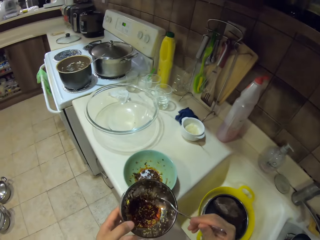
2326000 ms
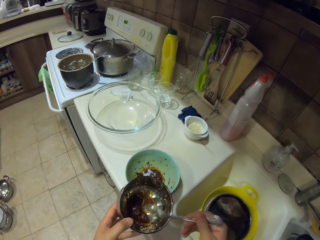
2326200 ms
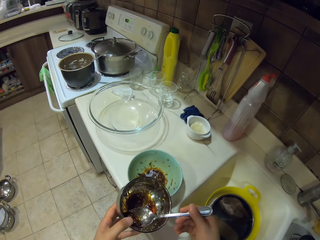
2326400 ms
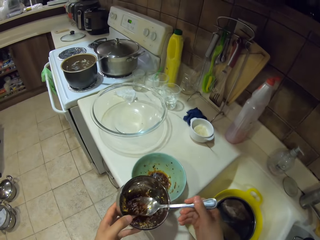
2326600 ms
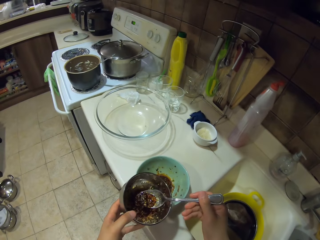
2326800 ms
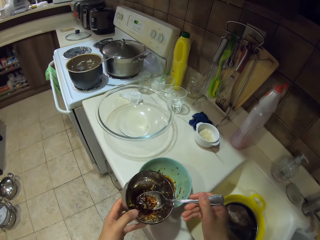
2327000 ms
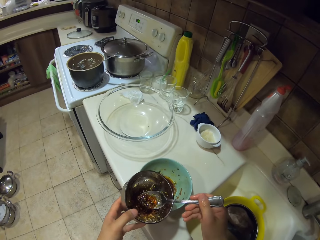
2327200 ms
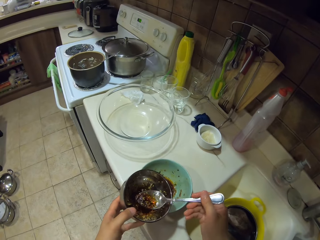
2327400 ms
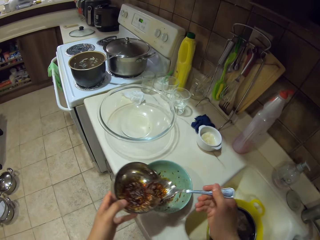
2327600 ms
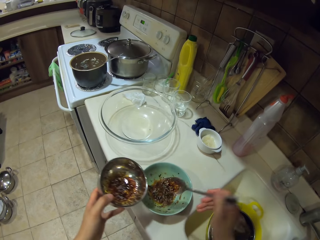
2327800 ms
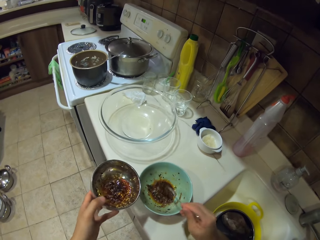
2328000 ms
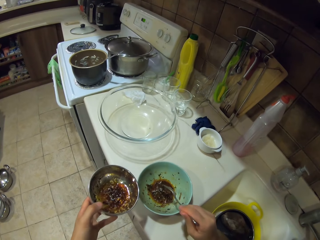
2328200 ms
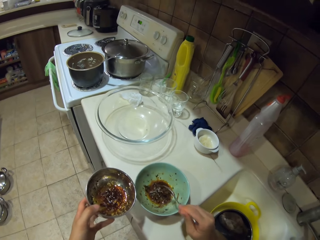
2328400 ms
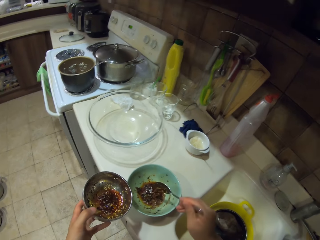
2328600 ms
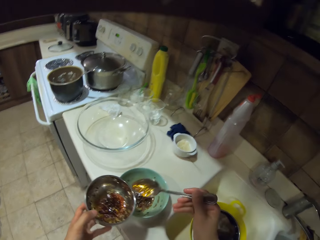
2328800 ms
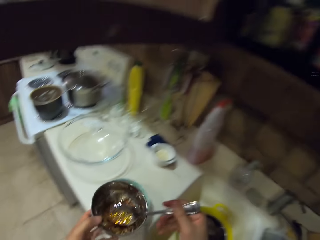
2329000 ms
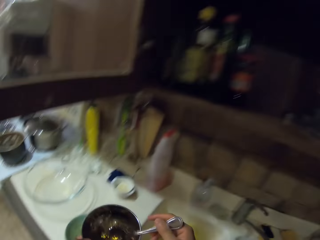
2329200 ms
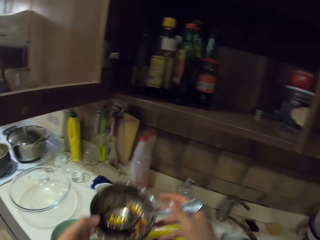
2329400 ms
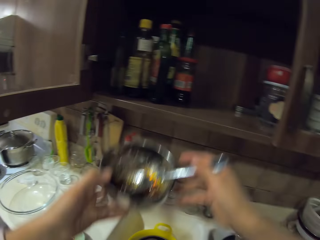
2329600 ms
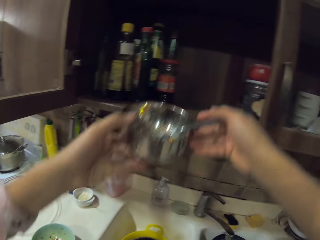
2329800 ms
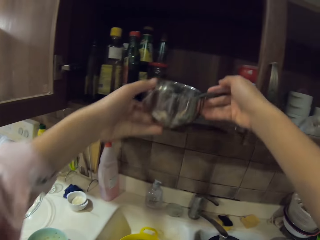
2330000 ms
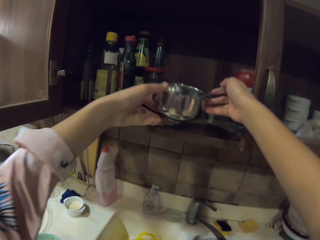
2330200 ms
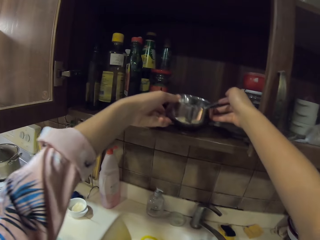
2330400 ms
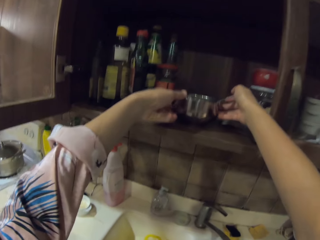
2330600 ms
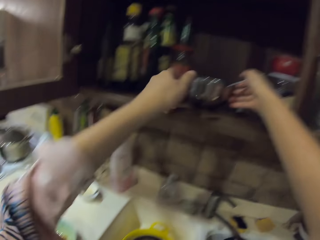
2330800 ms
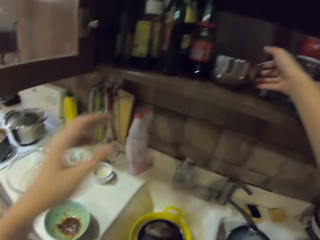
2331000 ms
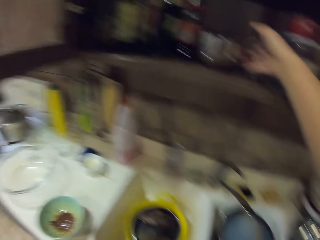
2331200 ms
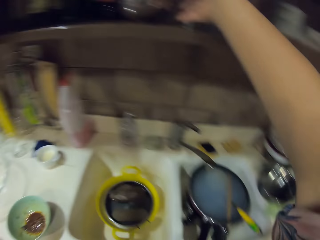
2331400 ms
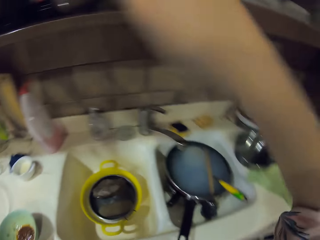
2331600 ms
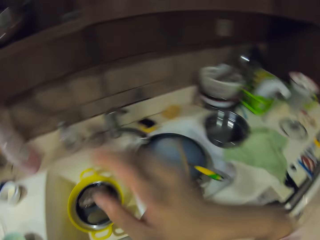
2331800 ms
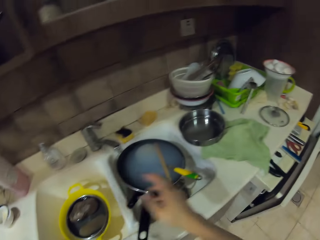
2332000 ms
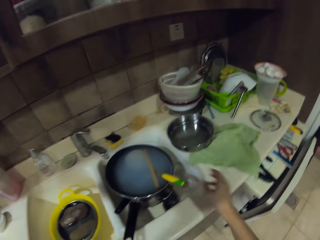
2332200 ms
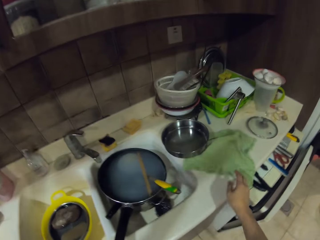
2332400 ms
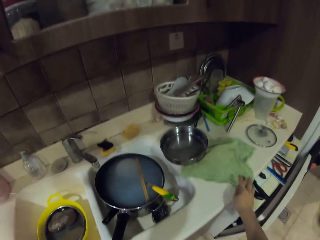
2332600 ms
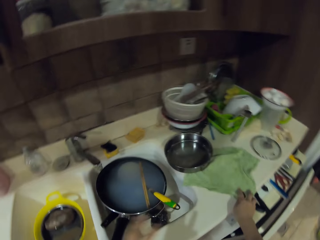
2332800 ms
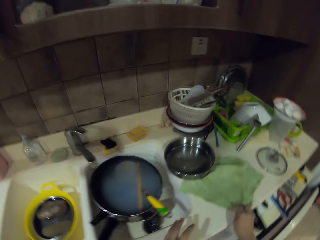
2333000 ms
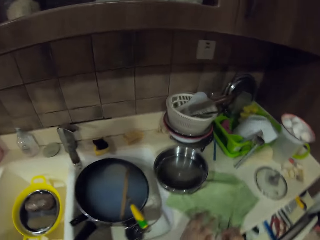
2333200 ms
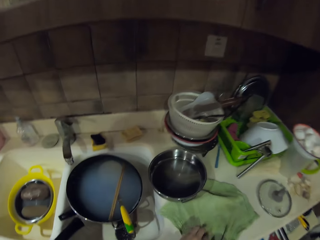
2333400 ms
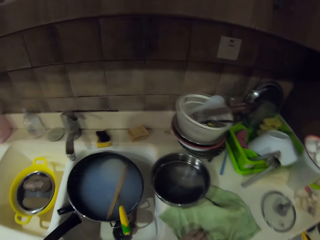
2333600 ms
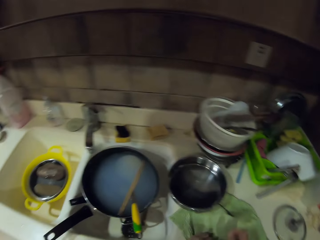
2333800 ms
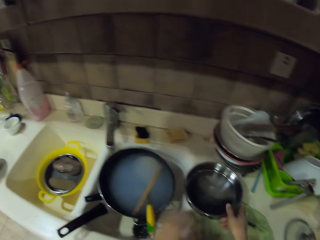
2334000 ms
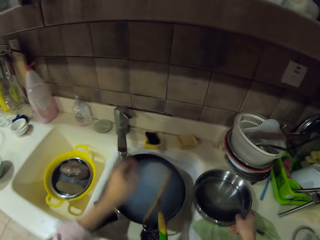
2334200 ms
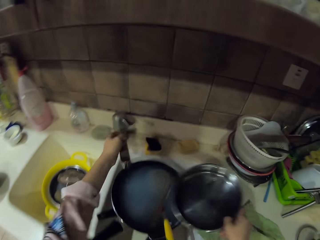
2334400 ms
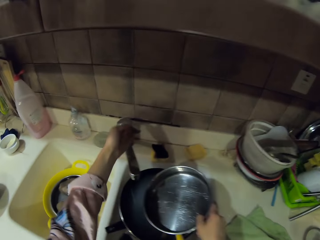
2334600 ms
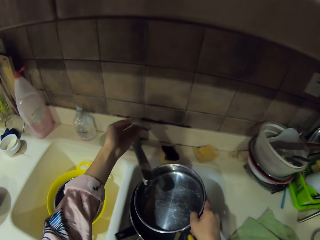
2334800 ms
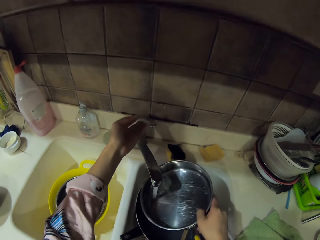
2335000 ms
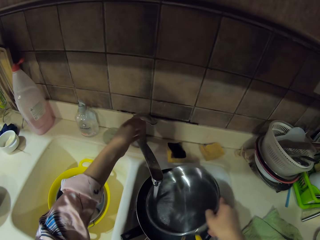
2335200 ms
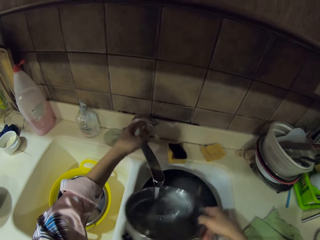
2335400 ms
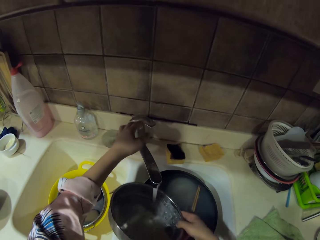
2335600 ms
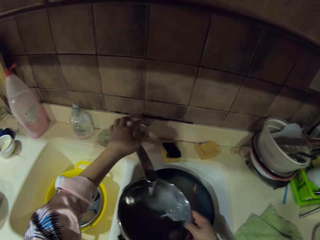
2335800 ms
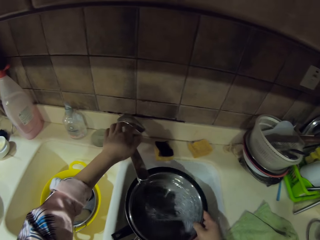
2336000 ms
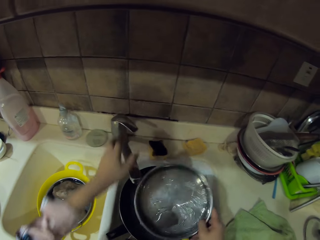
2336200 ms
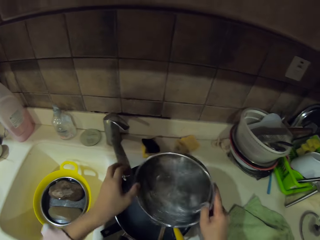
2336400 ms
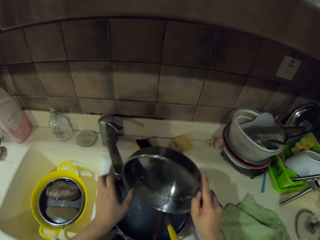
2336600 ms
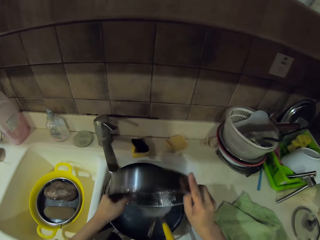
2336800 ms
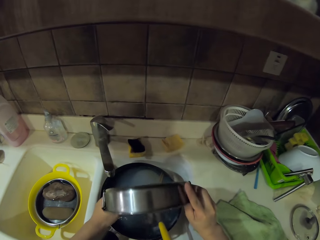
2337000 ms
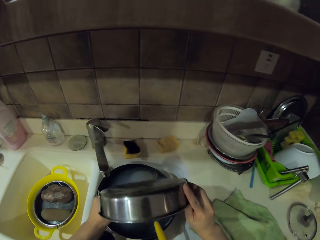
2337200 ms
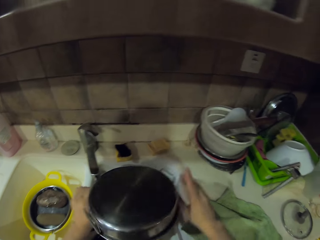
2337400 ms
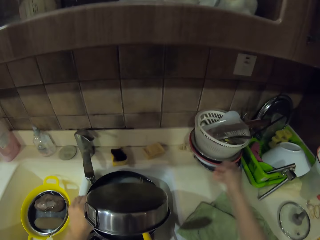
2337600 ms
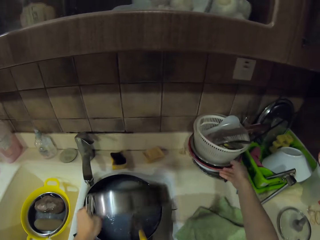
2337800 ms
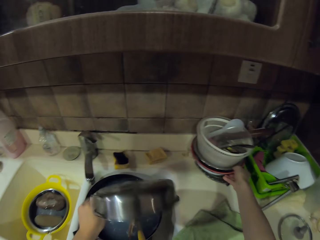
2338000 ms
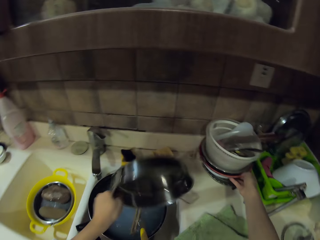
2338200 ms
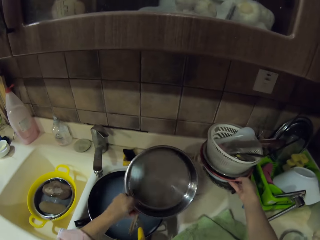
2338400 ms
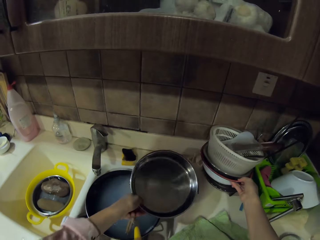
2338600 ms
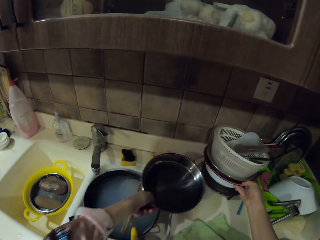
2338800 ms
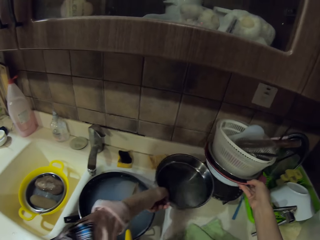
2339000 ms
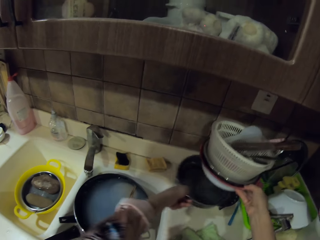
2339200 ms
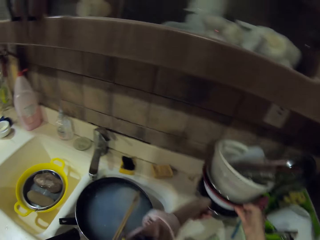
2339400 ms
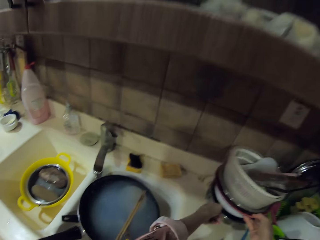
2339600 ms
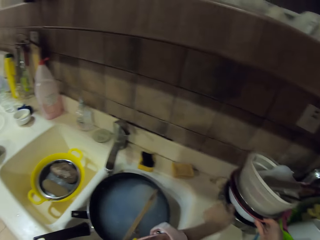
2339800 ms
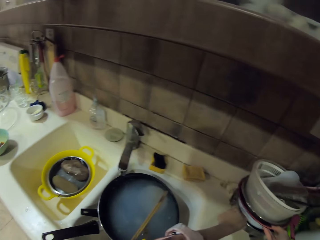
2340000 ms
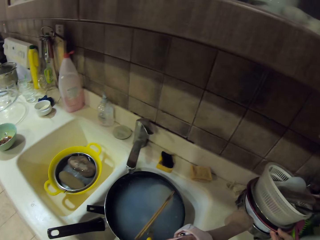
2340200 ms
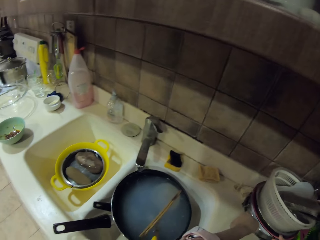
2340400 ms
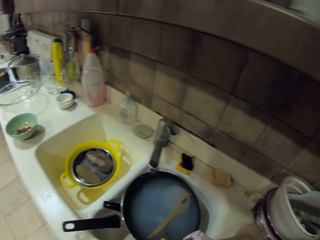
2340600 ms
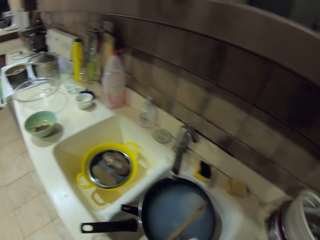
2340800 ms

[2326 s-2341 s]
The camera wearer picks up the spoon in the pot. They scoop something from the pot with the spoon. They pour stew soup in the bowl on the countertop. They drop the spoon back in the pot. They return the pot to the cabinet. They close the cabinet door. They wipe hands with a towel on the countertop. They pick up a tray on the countertop. They turn on the sink water. They rinse the tray with the sink water. They turn off the sink water. They pour water from the tray in the sink. They shake the tray in the sink. They lift basins on the countertop. They place the tray down the basins.

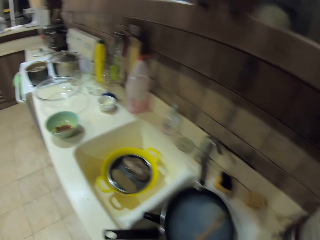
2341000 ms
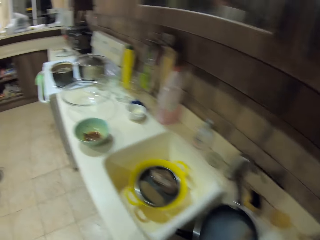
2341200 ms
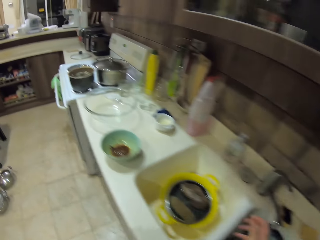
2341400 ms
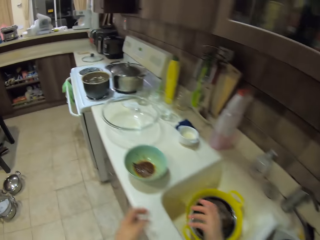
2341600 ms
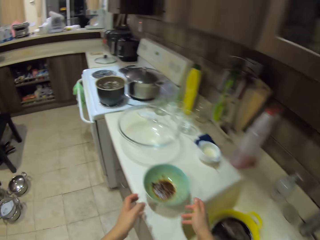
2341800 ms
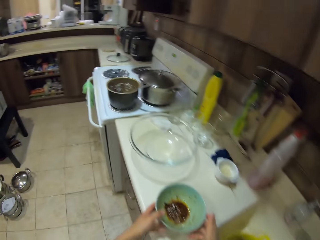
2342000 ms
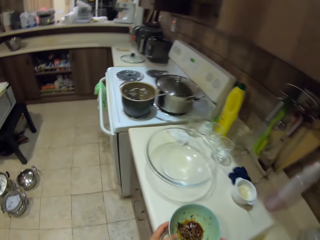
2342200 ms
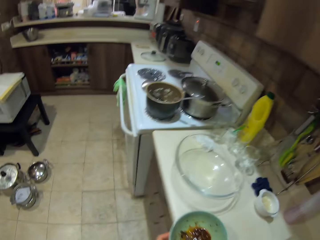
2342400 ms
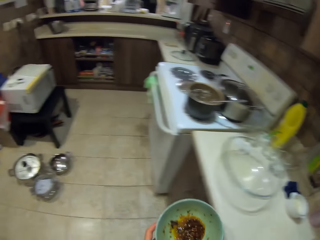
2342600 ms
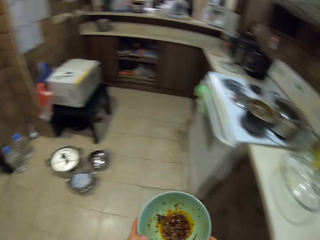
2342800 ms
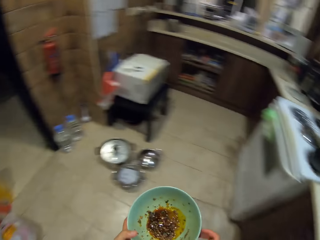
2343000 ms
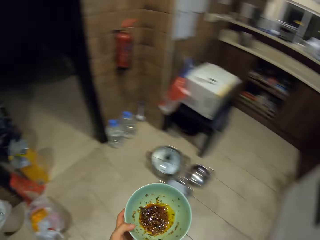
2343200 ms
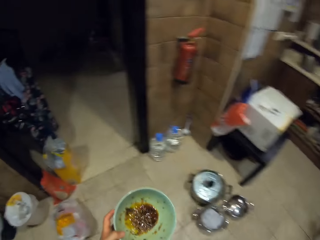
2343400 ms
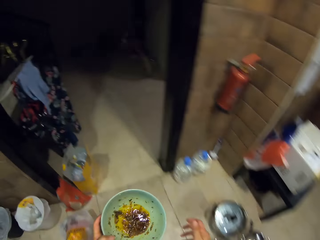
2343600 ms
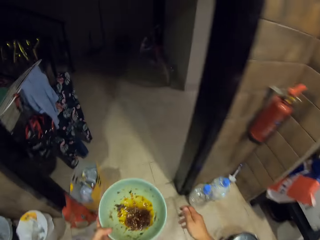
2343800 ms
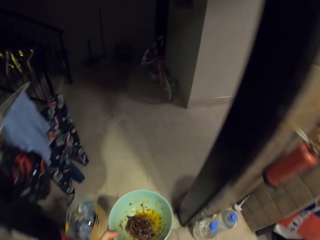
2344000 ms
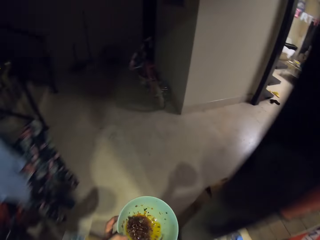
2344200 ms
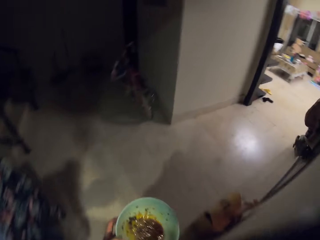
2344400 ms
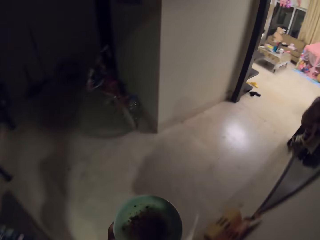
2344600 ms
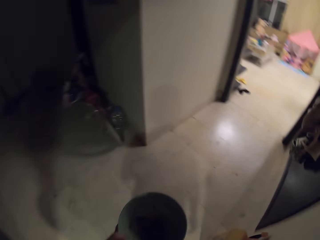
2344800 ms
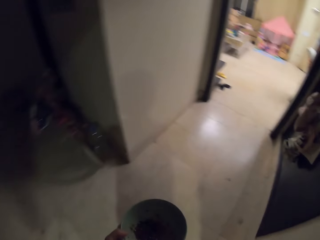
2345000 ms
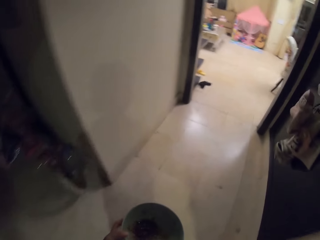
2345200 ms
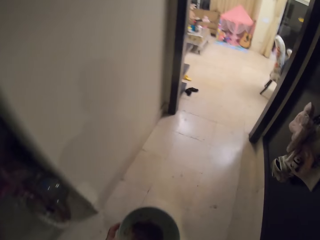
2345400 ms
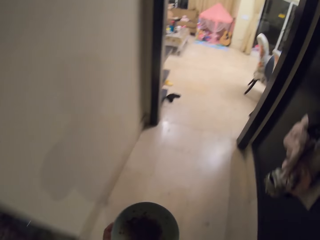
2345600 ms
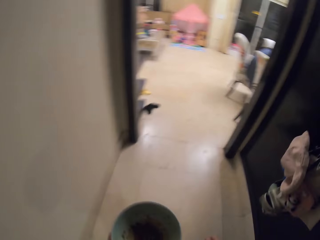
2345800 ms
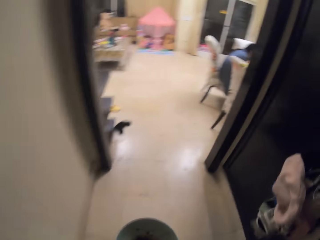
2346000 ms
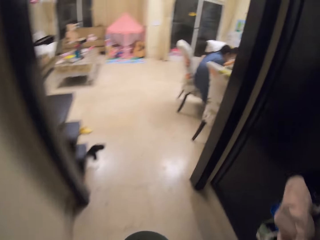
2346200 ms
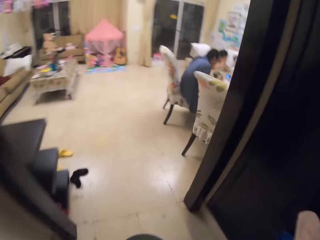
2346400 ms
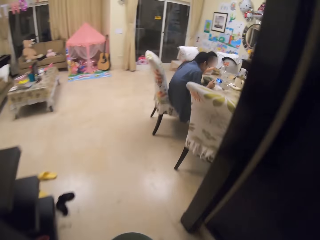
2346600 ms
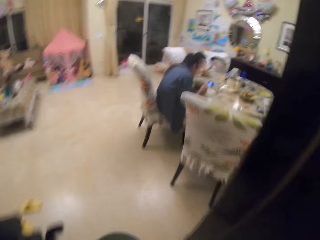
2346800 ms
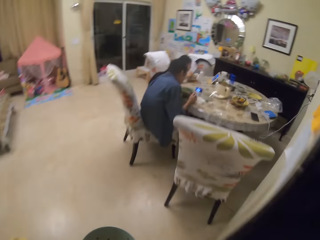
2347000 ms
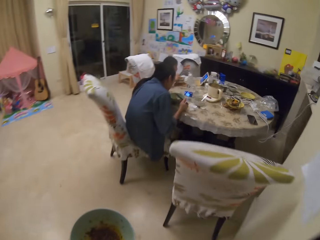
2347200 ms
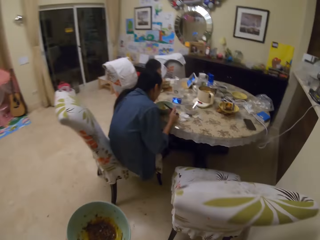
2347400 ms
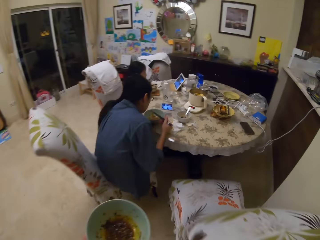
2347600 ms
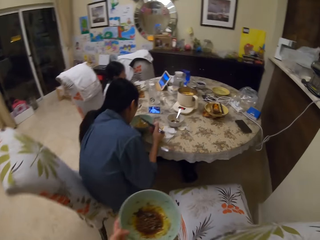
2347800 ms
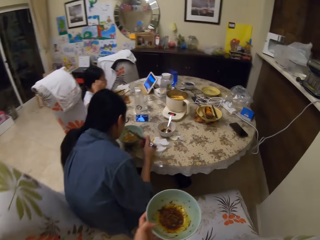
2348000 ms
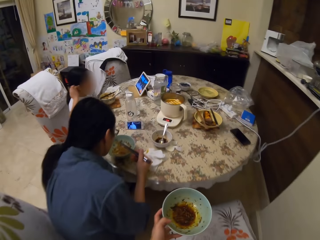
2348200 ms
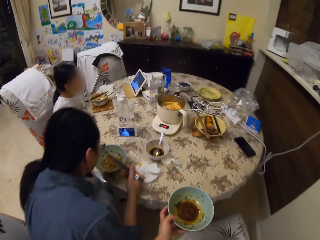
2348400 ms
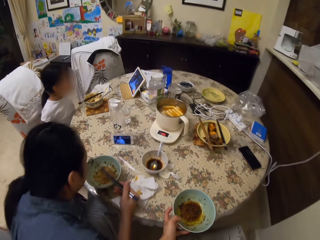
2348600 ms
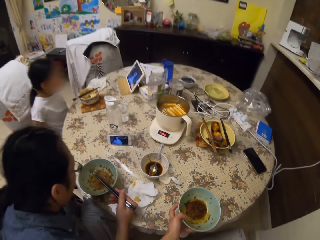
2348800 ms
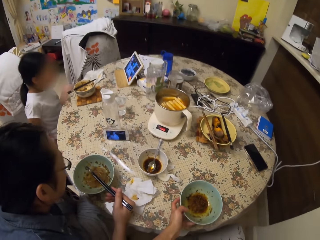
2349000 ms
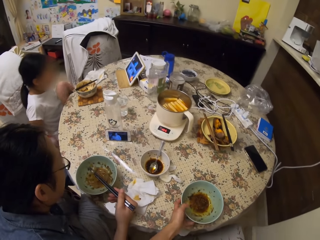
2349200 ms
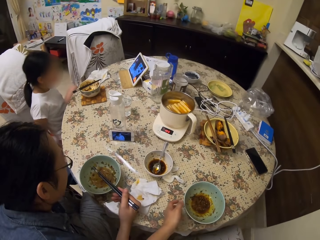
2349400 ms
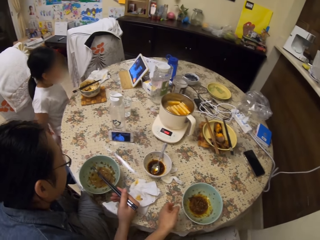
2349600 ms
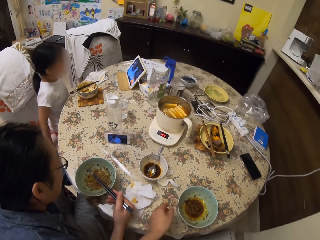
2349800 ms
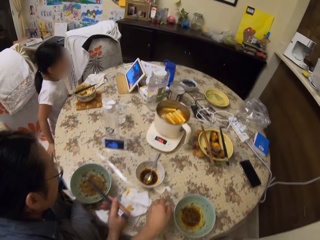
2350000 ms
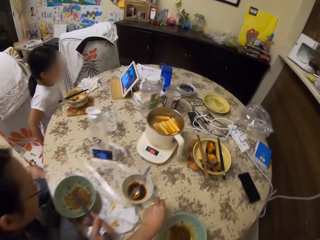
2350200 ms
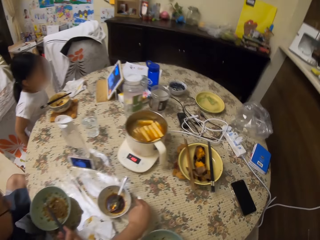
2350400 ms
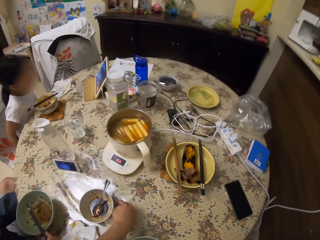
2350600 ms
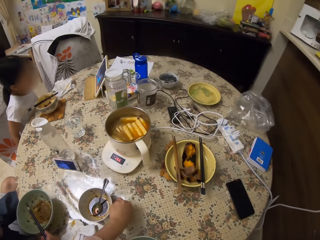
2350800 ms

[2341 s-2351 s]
The camera wearer walks along the countertop. They pick up a bowl with something on the countertop. They carry the bowl to the dining table. They drop the bowl on the table. A man watches a phone on the countertop. A girl watches a tablet on the table.
